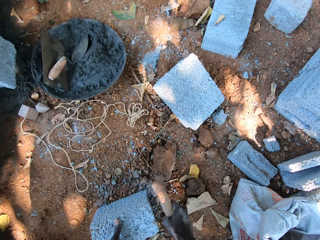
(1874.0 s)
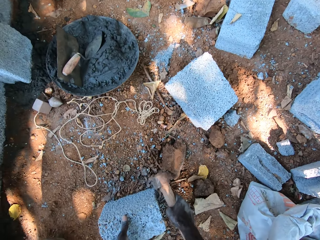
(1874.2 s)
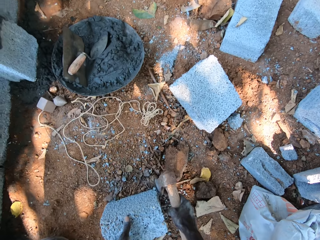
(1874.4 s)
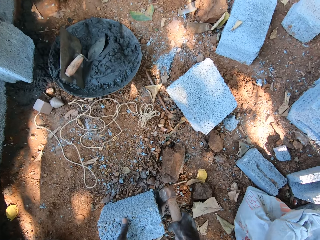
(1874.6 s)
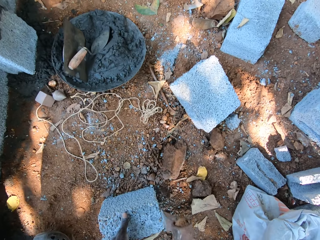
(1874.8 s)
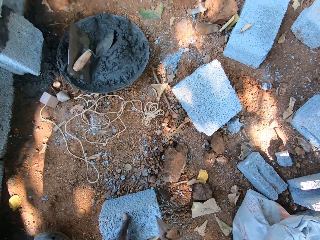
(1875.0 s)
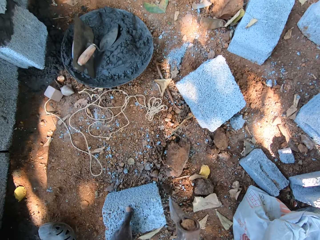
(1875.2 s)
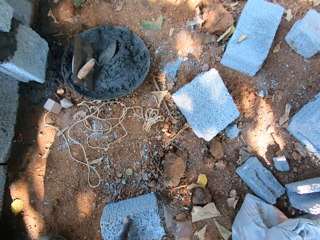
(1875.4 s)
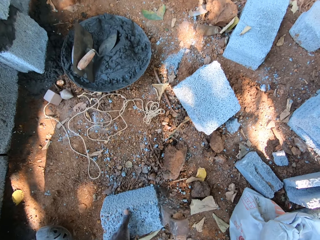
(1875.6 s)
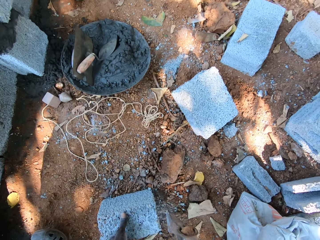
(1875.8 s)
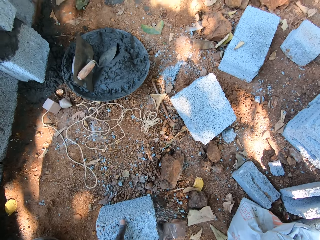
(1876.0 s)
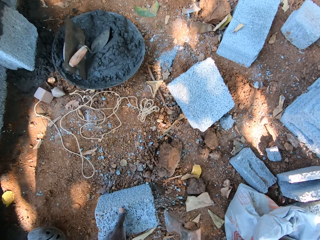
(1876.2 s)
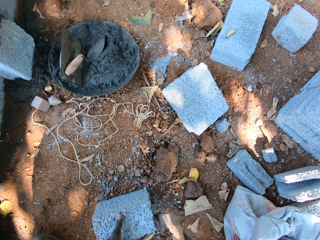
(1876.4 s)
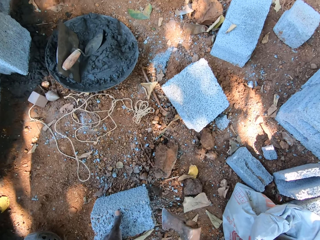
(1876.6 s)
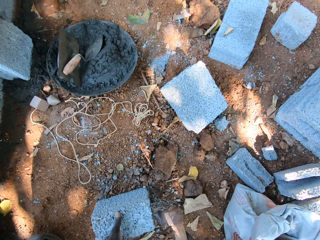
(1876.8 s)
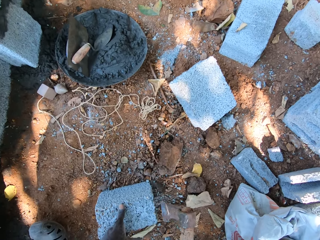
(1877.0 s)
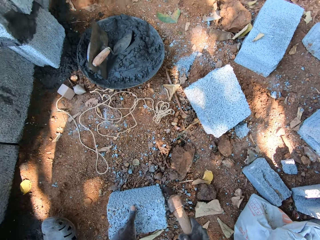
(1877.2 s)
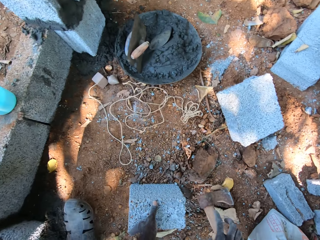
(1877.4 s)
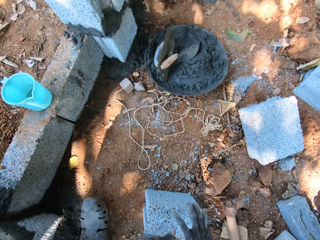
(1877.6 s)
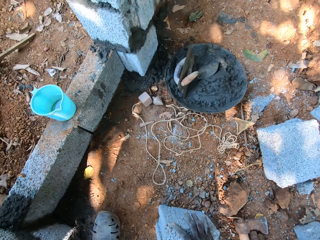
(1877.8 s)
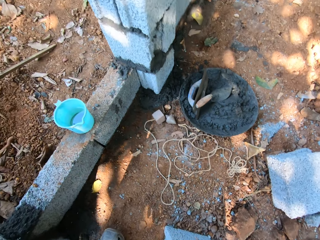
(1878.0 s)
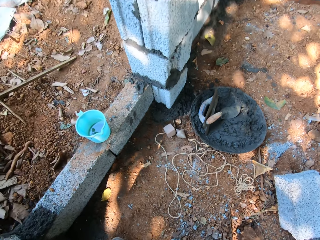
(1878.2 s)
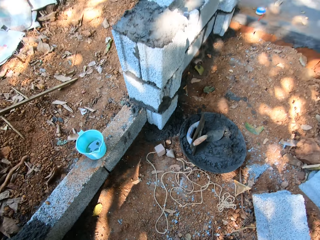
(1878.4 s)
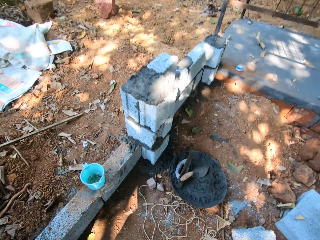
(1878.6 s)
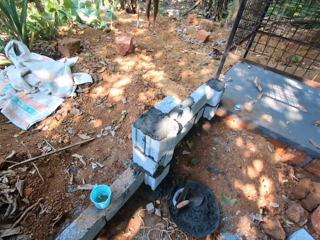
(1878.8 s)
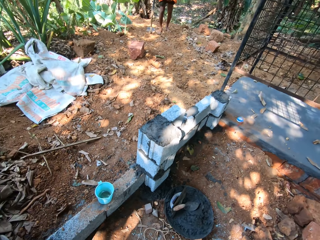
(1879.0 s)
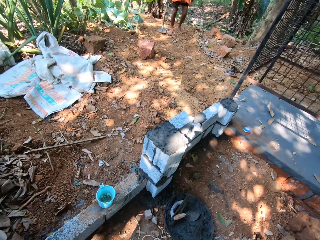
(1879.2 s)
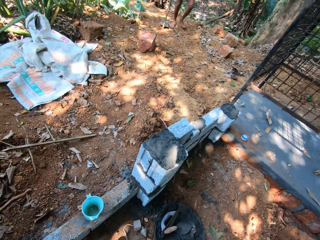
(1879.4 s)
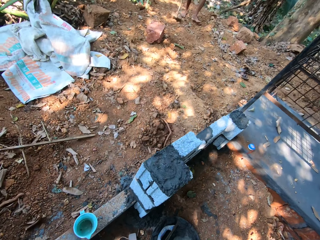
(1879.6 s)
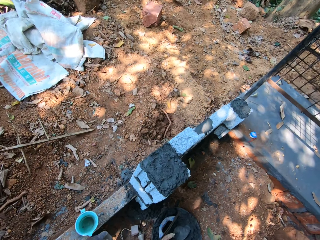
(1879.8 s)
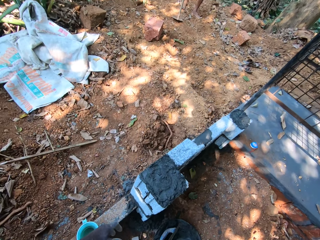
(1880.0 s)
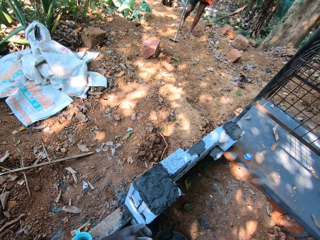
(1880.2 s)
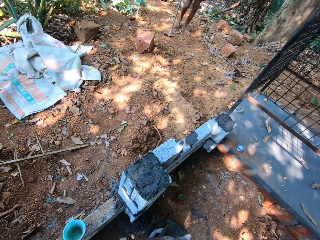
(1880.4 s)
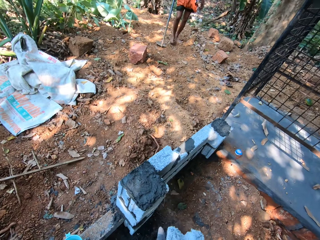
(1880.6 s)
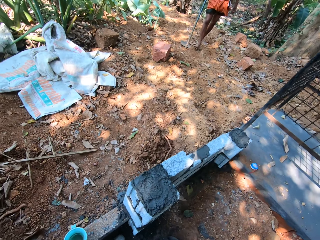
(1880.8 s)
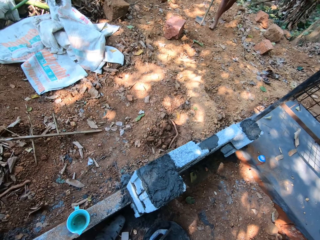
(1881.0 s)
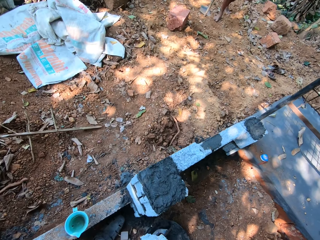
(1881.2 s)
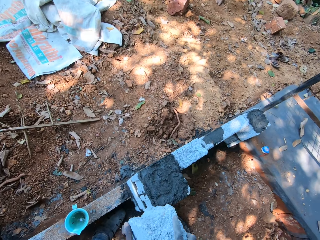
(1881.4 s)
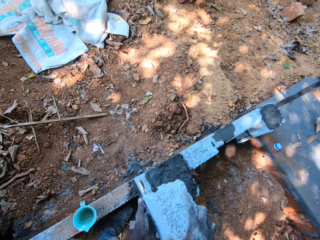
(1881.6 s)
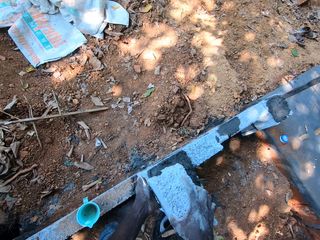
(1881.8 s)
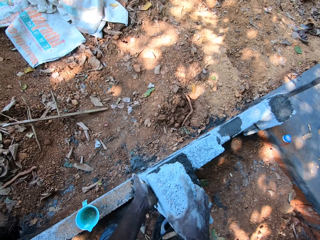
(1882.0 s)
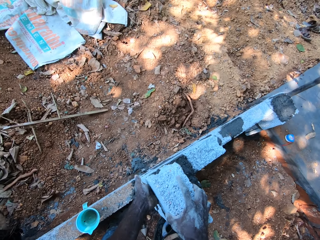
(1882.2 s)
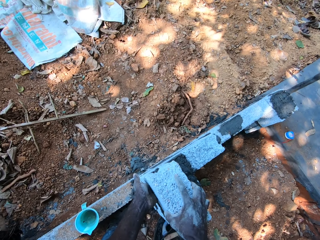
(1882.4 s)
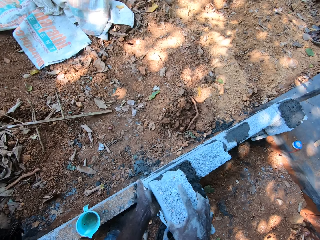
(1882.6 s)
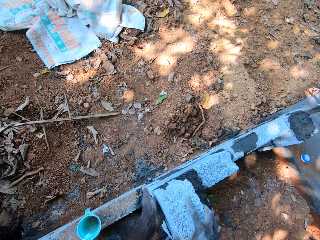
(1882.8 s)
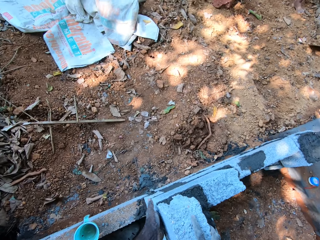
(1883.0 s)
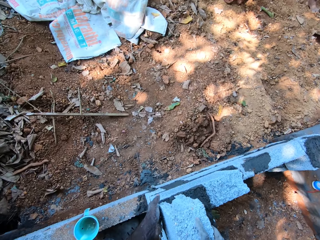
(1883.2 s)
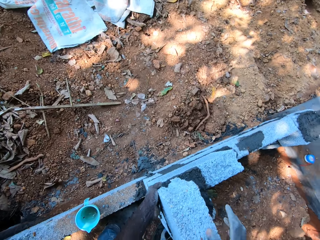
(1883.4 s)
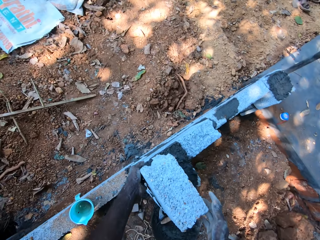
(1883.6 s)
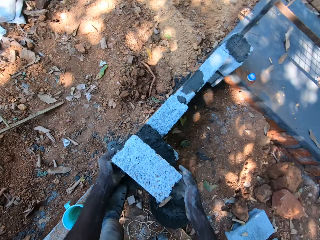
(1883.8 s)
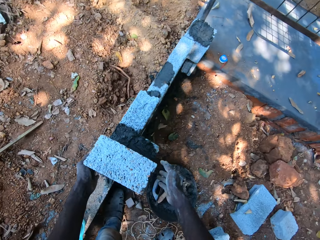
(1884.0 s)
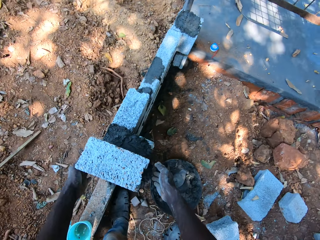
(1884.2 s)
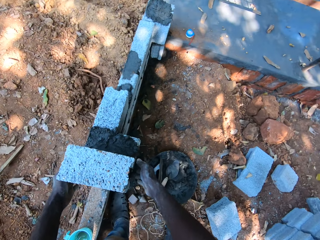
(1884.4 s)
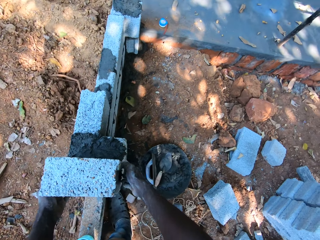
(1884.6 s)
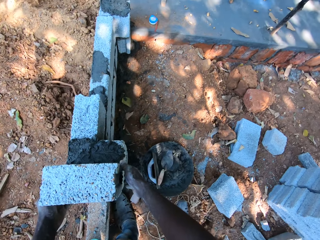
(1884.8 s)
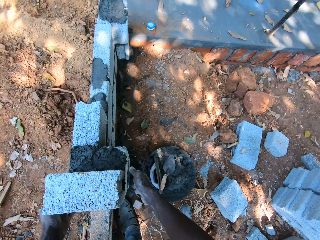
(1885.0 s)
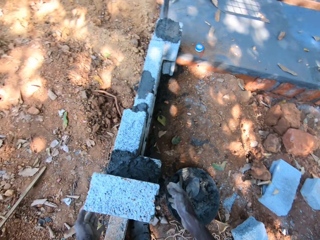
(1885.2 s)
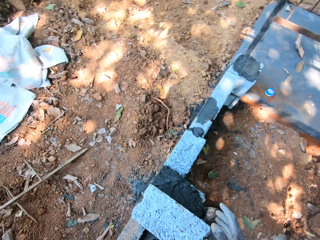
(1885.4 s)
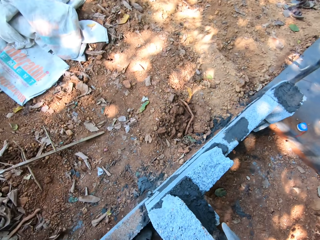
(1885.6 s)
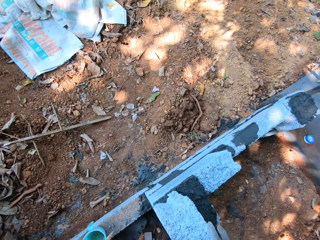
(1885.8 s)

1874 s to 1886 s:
The camera wearer drops the axe in his right hand on the ground. He places his right hand on the block or stone on the ground. He picks up the stone. He carries the stone. He places the block in his left hand on the block on the fence, on mortar.

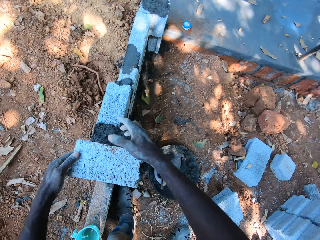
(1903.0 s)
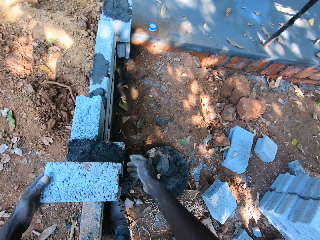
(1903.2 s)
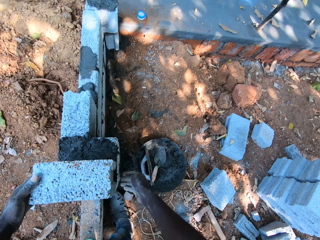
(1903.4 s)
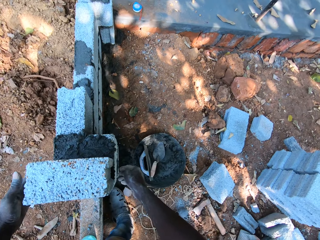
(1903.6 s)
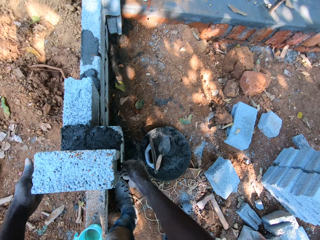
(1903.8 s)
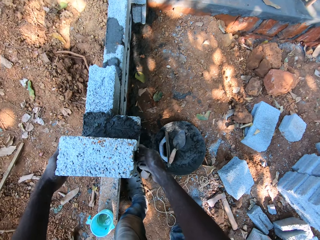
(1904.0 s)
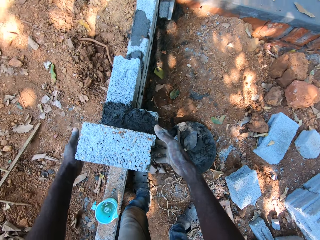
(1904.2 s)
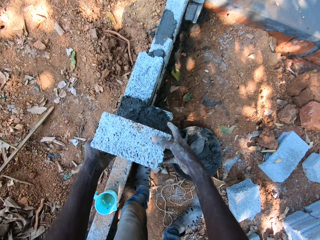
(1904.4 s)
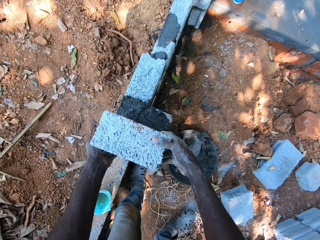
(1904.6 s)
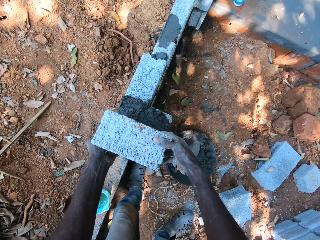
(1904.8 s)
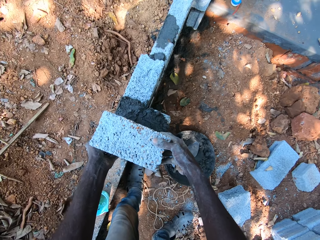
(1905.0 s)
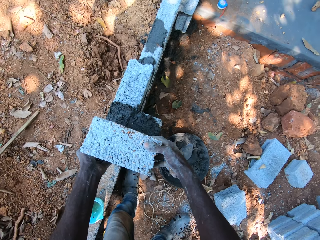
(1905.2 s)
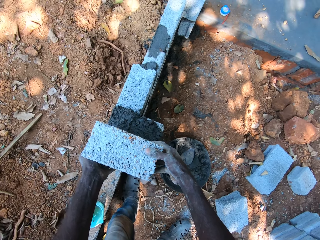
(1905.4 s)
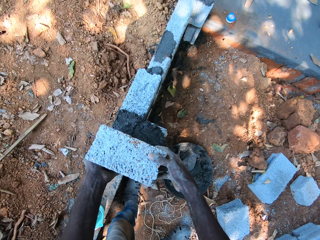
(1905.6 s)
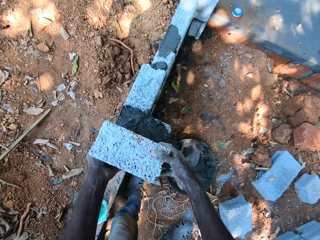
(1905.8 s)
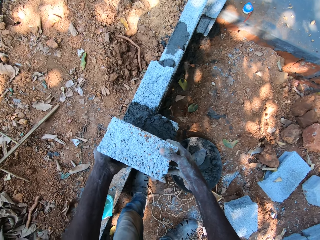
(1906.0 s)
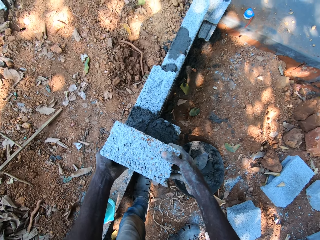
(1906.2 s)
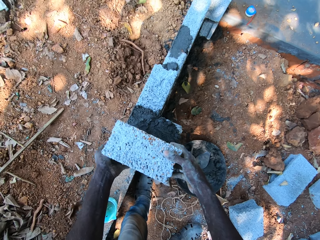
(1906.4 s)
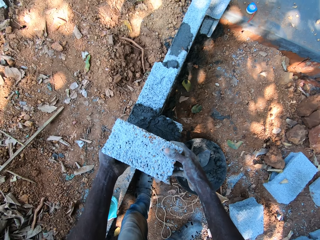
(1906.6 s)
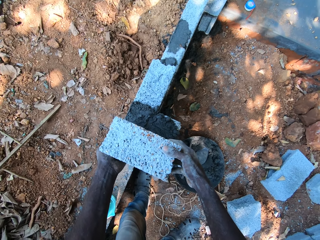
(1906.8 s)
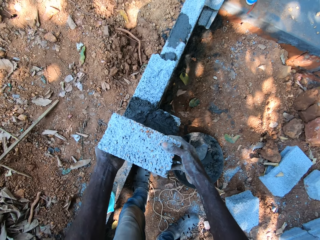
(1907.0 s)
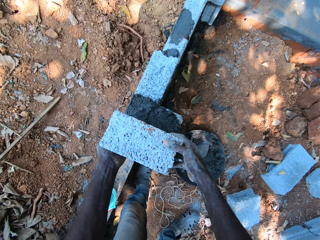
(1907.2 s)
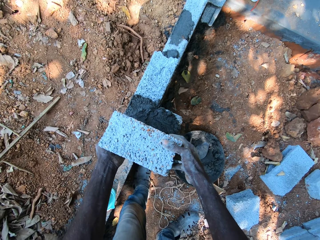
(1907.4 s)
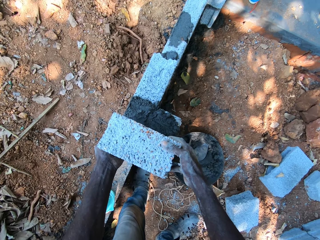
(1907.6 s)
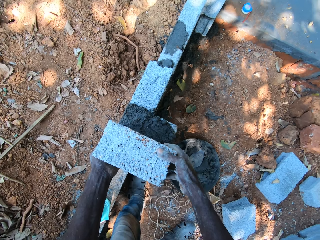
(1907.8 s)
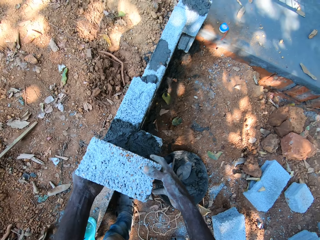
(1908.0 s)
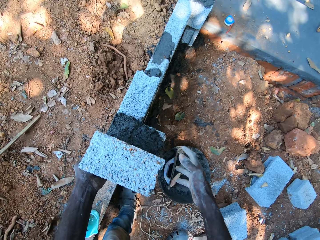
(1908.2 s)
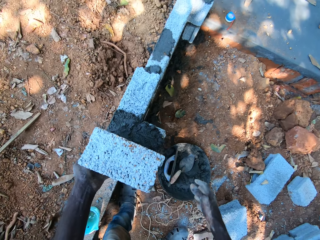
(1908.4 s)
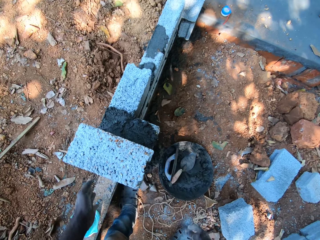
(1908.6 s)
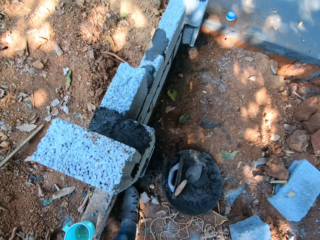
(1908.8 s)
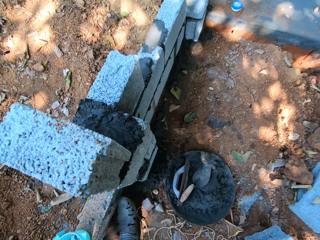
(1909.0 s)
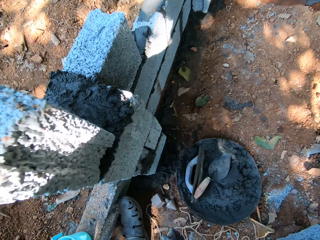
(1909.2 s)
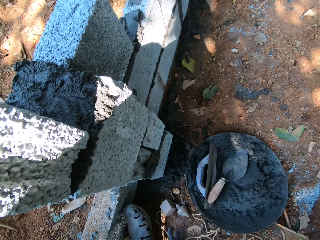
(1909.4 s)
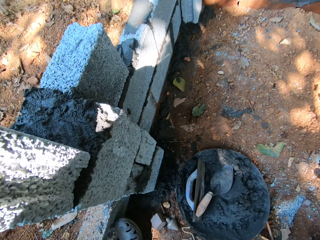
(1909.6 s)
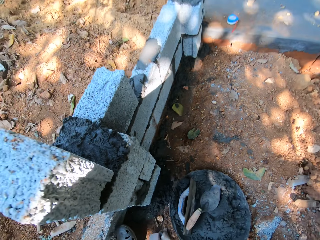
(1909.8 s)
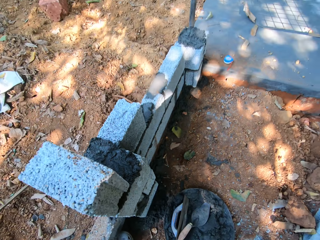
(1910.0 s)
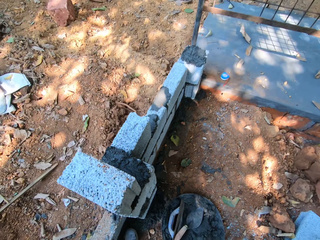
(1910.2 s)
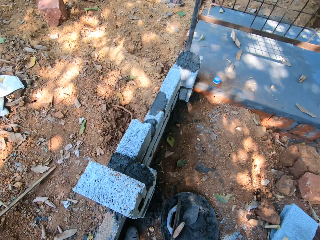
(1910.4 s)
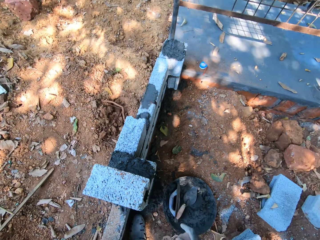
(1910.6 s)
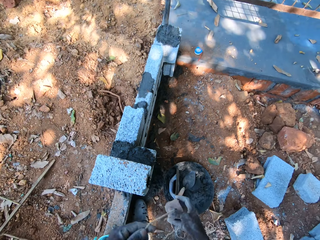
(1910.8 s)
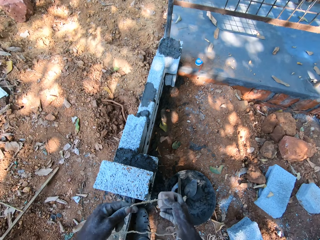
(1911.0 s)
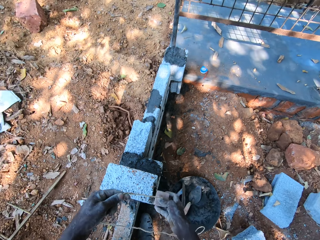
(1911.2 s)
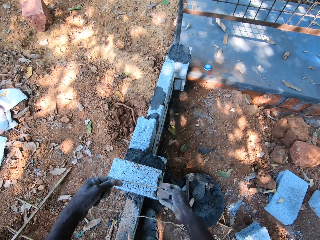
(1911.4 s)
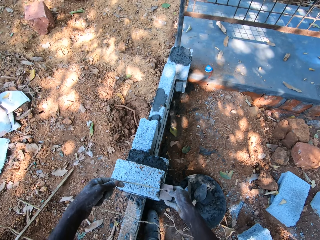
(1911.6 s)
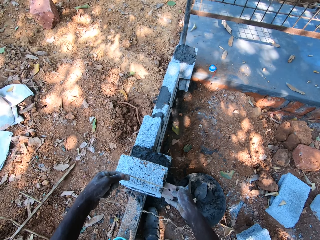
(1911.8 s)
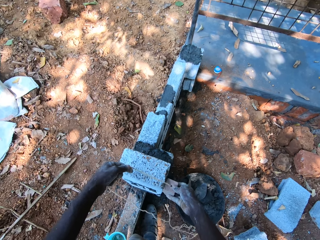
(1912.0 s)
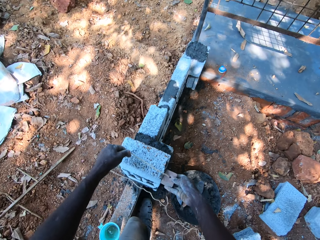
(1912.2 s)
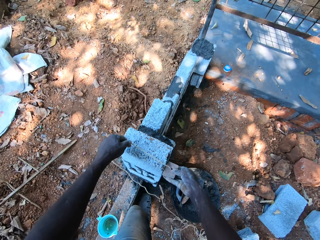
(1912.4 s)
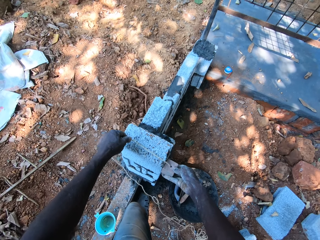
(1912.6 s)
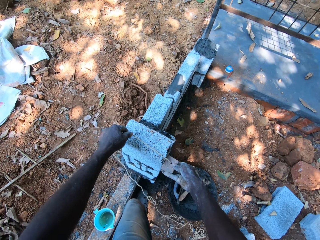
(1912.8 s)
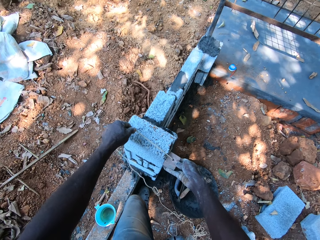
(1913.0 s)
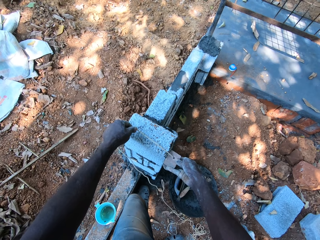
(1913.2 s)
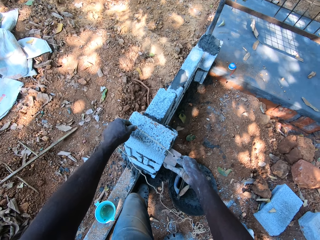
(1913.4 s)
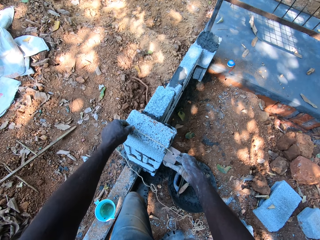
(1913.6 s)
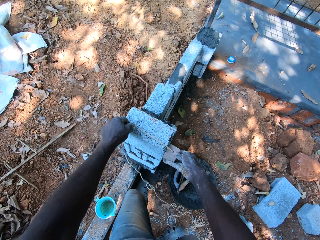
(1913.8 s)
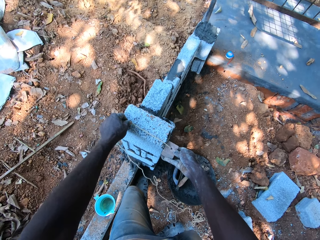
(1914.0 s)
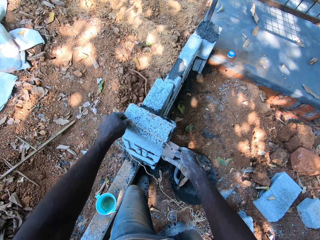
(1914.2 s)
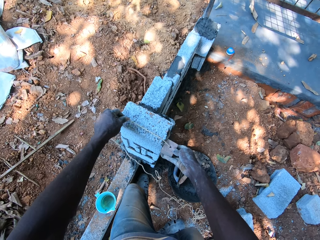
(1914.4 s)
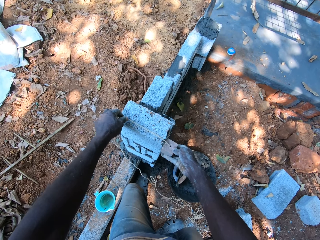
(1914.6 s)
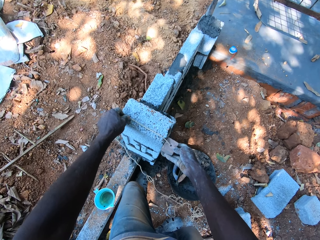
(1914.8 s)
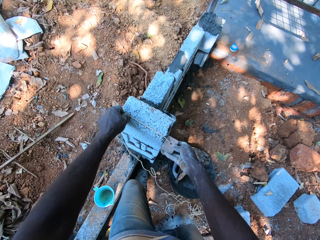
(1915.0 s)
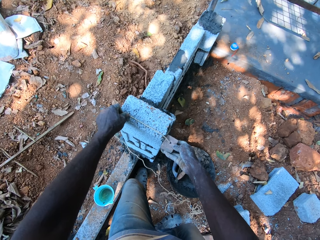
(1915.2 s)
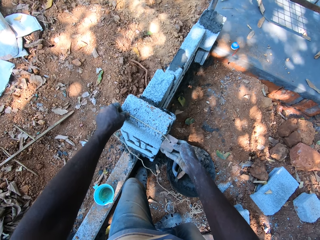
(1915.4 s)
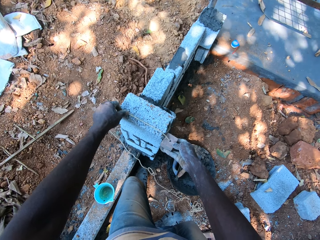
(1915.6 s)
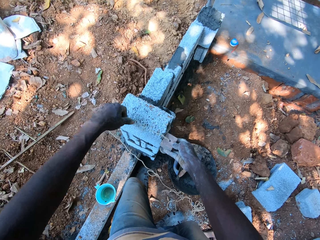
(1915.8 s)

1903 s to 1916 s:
The camera wearer touches the block on the fence with his left hand. He places a brick on top of concrete. He picks a plummet on the ground with his right hand. He looks at the brick wall. He measures the wall with the plummet in his hands.
